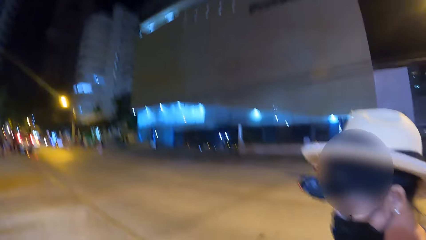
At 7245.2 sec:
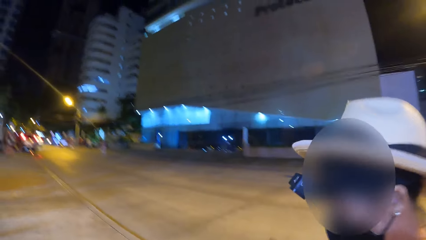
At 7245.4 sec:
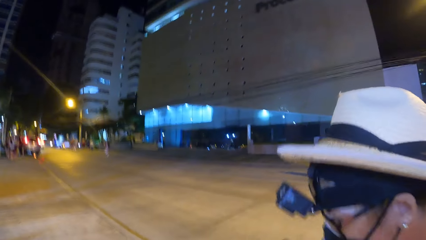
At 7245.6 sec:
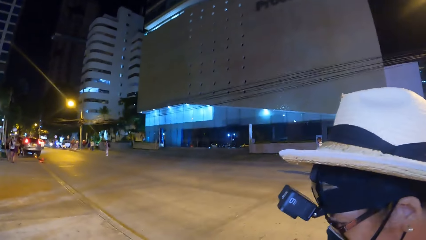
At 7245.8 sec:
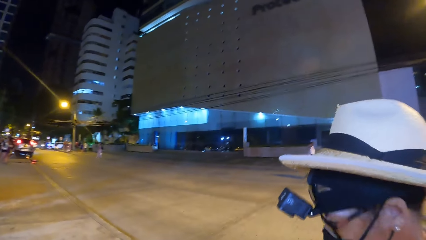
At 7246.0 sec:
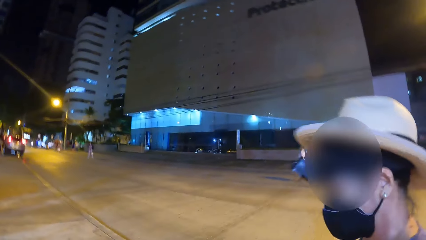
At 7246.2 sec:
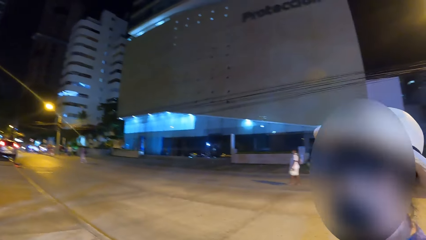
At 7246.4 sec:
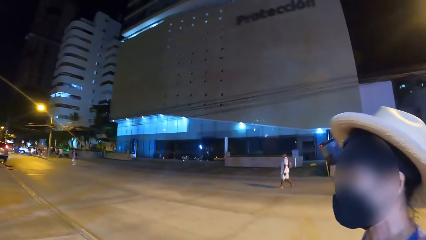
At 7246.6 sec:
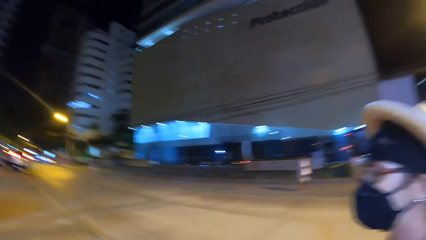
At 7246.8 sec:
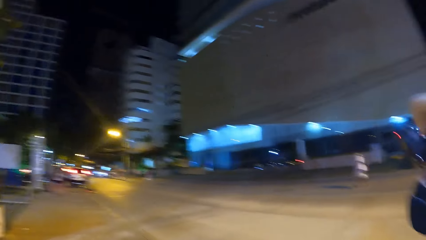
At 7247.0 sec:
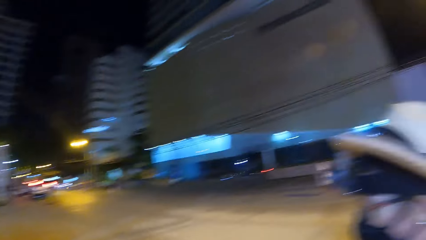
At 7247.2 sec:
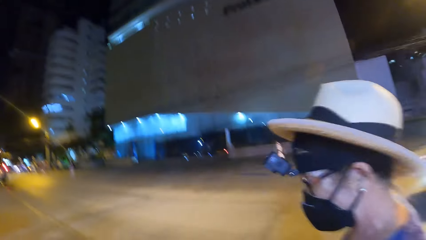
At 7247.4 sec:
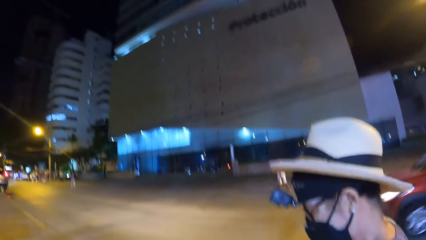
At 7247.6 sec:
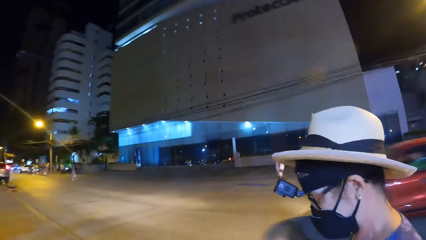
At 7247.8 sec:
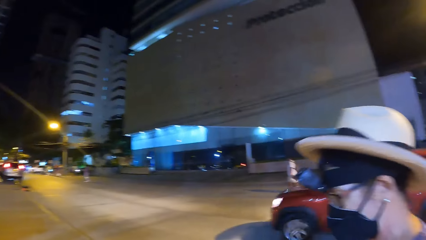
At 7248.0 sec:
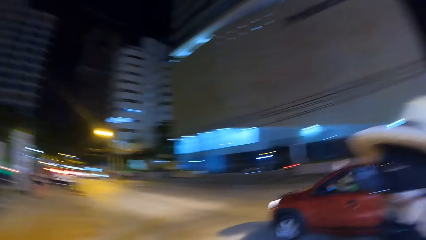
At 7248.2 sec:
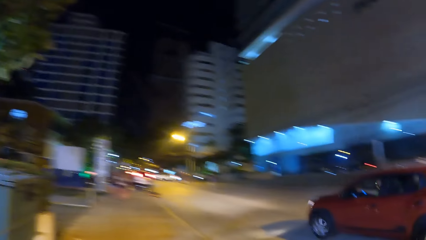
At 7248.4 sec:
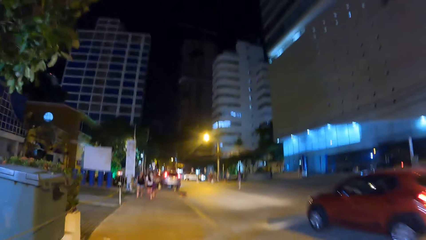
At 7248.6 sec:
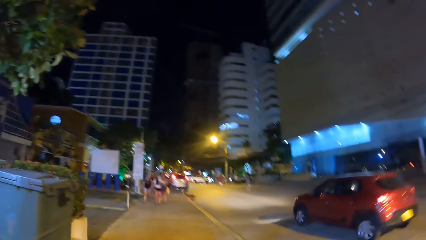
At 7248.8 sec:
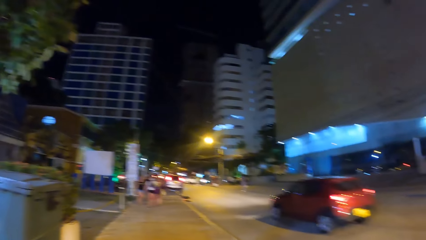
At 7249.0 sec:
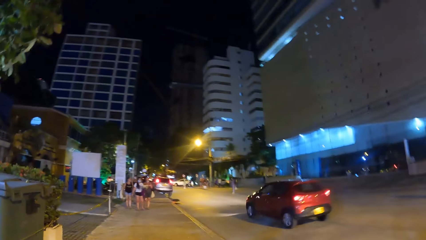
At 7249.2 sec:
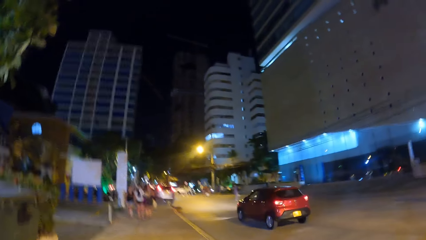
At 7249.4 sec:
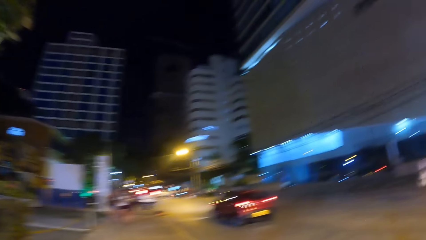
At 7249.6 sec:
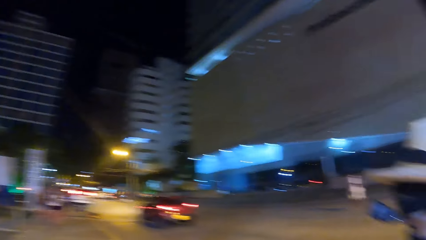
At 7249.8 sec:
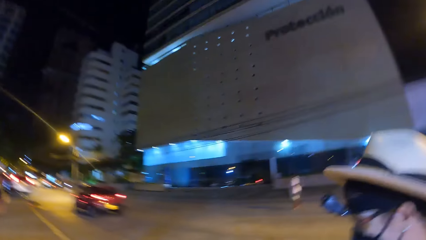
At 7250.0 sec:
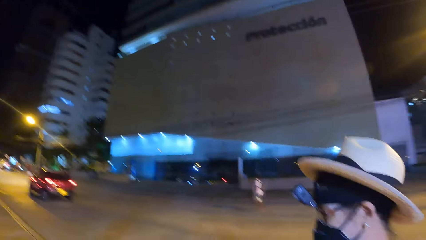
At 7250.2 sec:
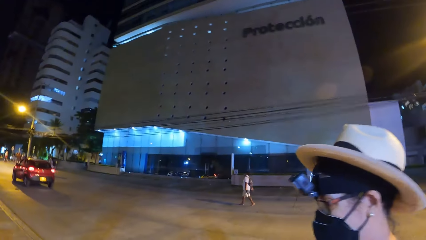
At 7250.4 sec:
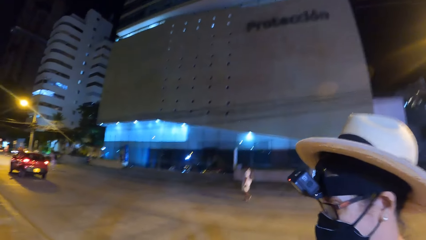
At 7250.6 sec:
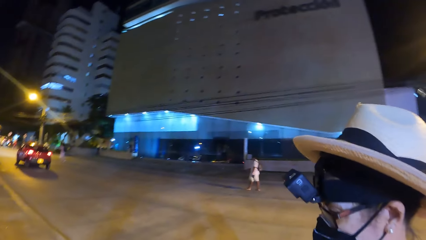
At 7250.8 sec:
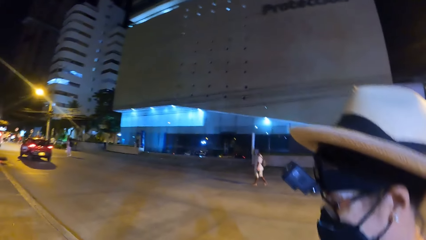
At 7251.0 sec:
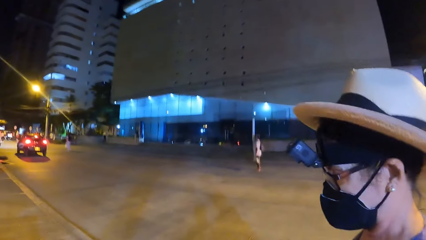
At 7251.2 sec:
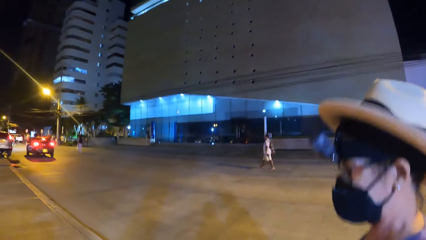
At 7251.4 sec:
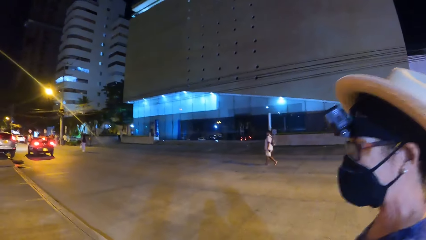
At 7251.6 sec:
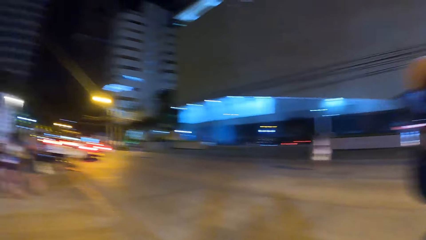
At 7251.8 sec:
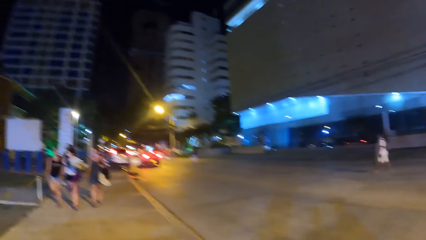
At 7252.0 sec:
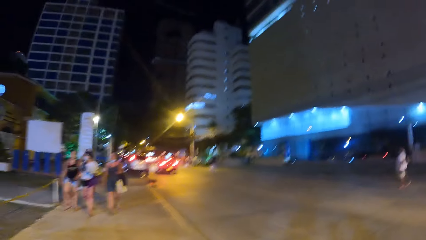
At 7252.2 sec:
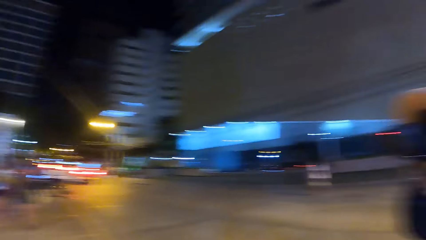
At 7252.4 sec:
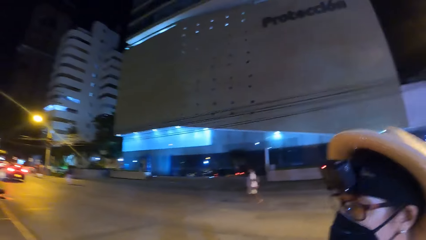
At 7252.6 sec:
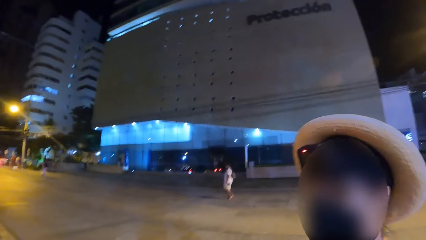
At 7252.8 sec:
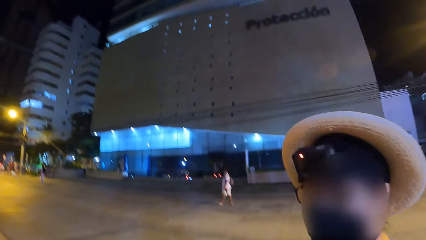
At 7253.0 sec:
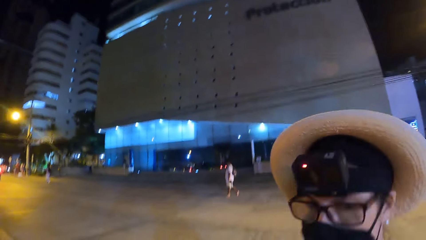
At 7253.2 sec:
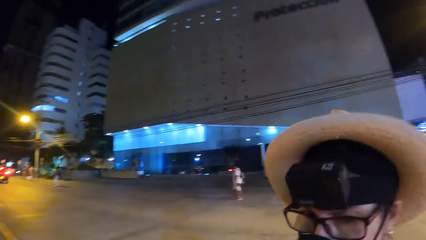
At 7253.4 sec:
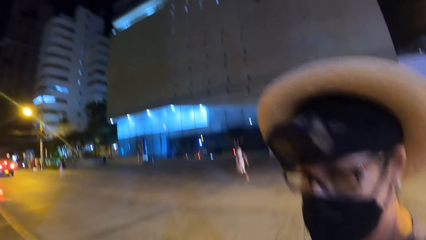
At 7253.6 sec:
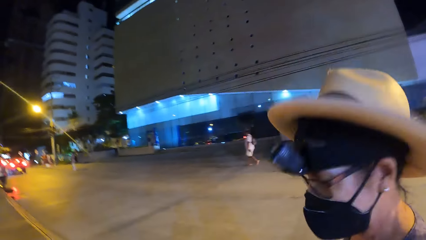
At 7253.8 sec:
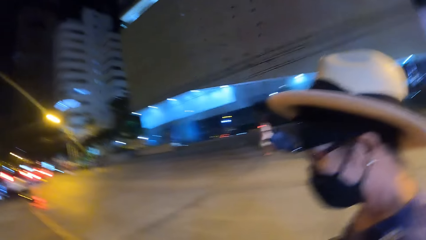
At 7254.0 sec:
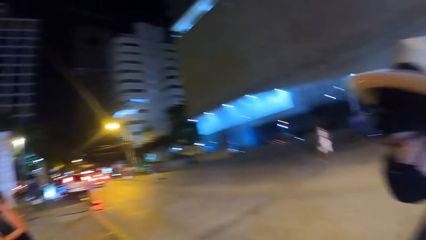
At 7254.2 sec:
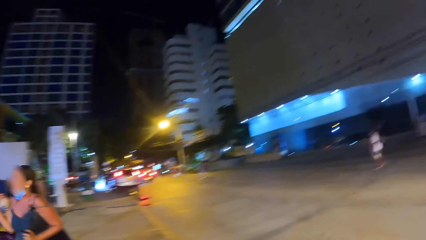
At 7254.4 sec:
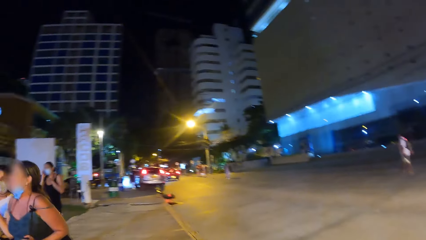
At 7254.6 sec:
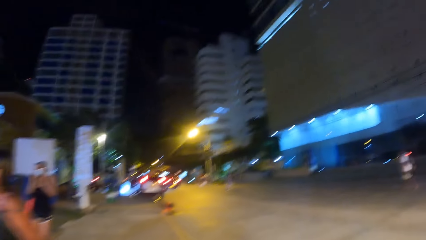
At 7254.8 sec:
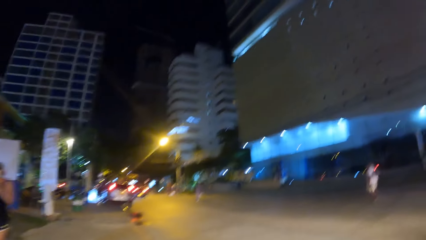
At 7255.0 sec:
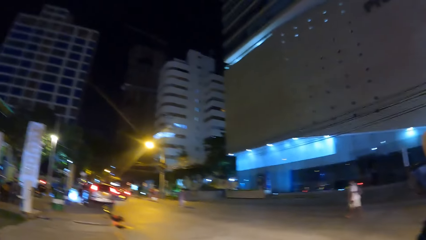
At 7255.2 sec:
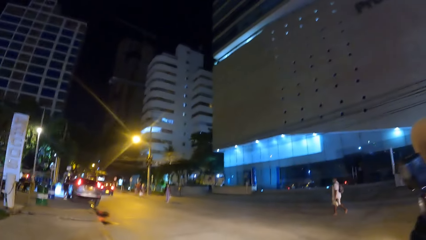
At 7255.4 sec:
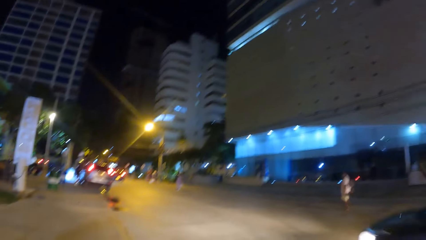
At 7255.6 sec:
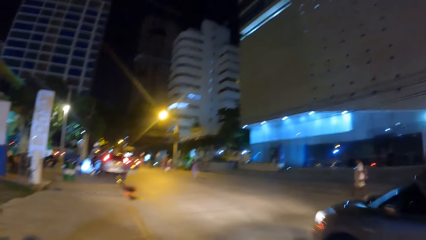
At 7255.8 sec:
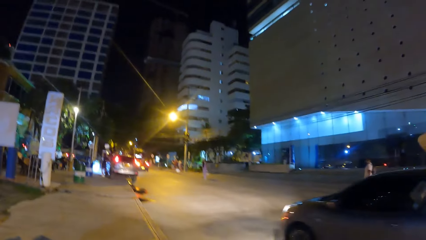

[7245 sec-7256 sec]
The camera wearer looks at a person. They walk around the open area. They look at the person. They walk around the open area.

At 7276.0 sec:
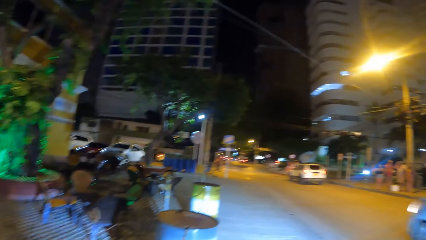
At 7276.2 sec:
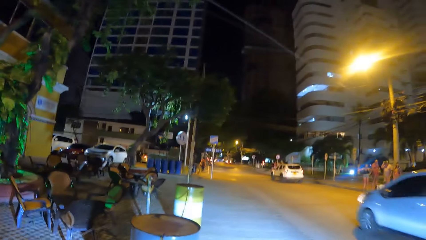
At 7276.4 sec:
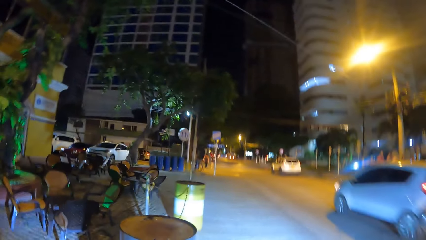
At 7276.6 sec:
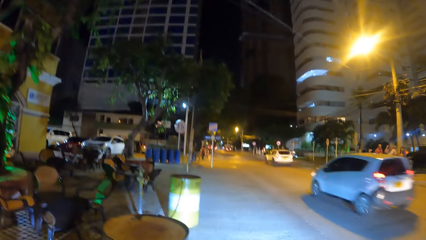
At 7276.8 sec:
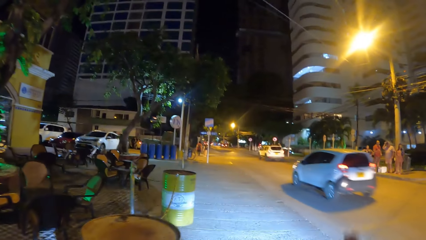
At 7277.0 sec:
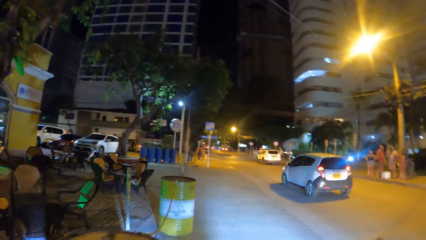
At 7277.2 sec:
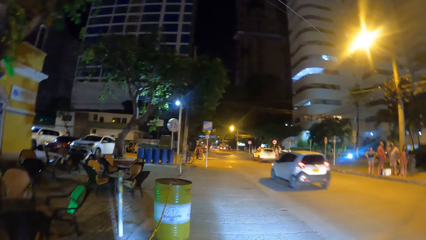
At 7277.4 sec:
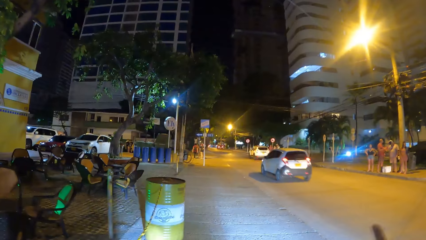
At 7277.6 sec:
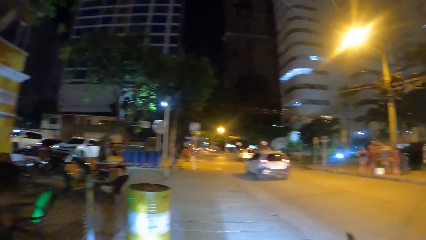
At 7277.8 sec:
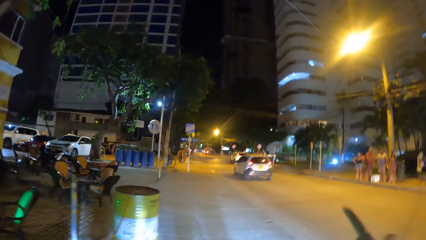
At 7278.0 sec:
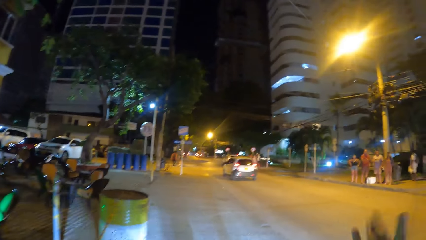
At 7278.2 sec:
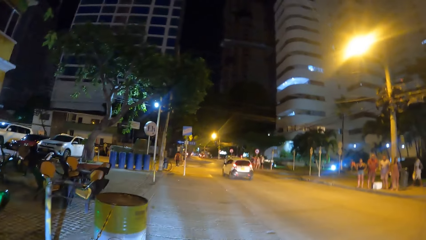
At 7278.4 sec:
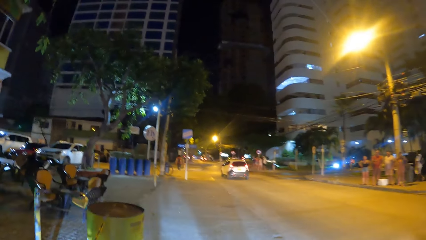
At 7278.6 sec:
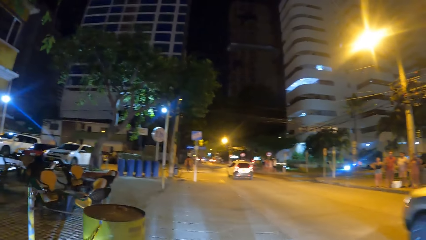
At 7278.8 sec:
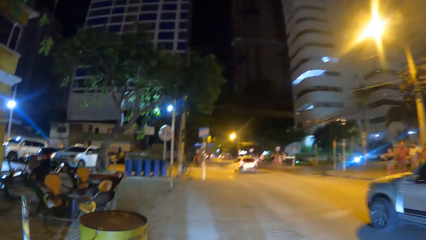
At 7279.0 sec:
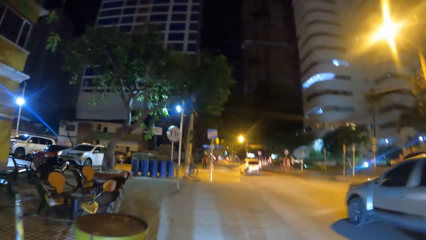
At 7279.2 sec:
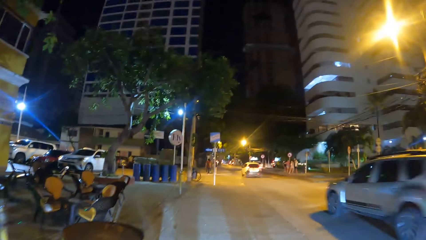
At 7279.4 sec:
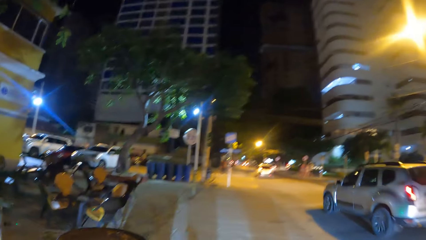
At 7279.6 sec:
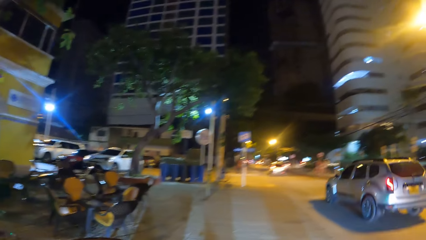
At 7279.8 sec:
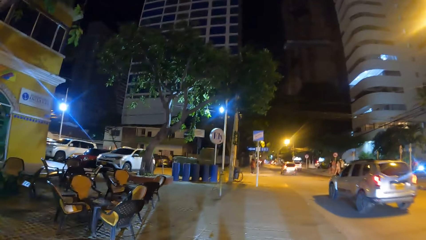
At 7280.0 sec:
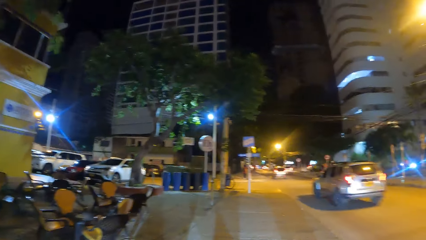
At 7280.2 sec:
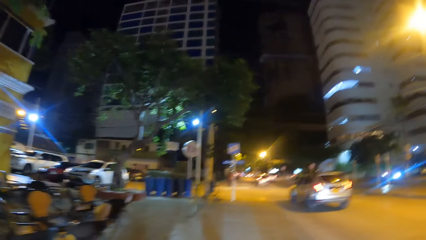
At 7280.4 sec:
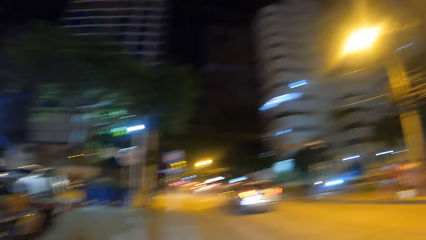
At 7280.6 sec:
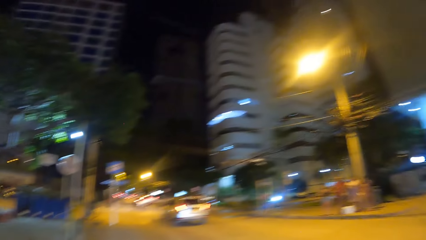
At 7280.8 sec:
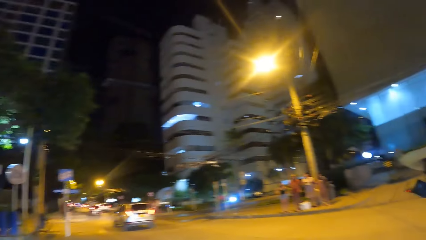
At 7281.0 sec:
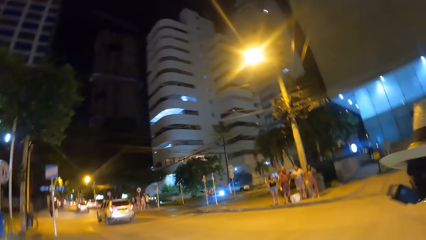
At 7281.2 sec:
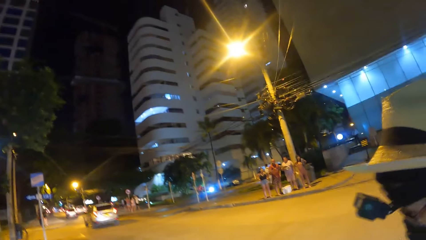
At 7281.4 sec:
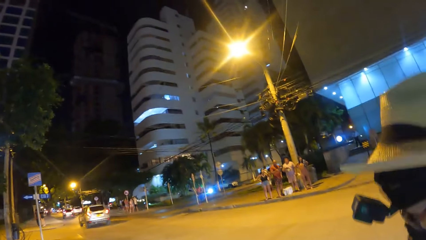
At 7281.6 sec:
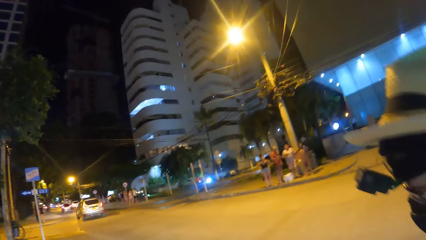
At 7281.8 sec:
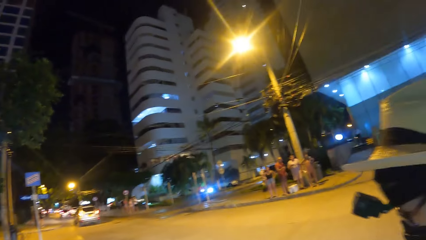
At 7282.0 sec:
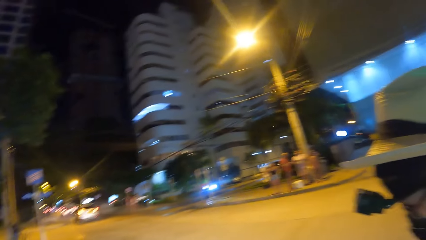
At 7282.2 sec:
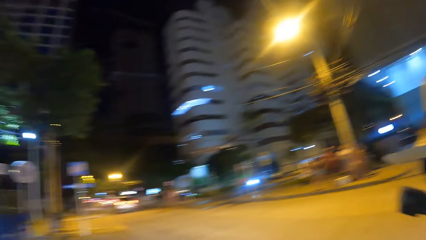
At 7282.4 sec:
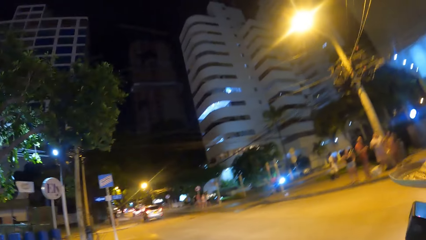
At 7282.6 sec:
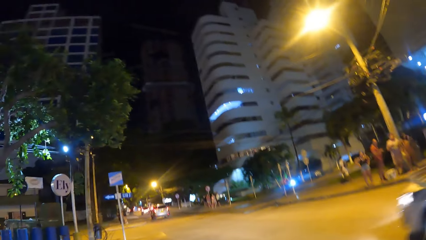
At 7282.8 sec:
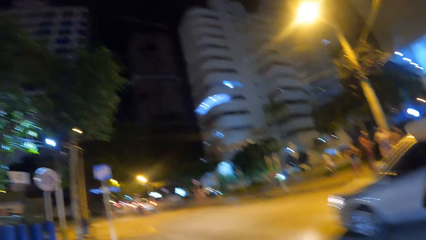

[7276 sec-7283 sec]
The camera wearer walks around the open area and does a hand gesture.
